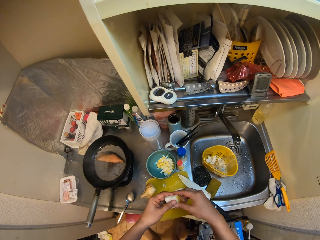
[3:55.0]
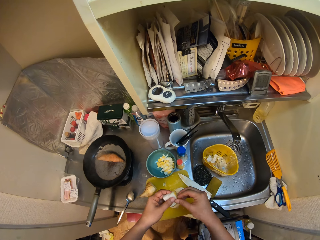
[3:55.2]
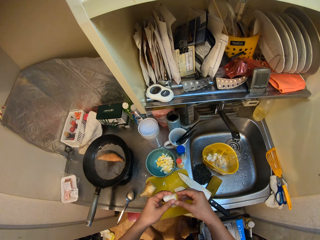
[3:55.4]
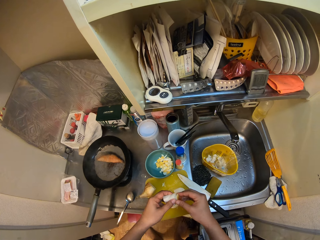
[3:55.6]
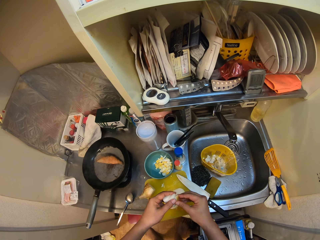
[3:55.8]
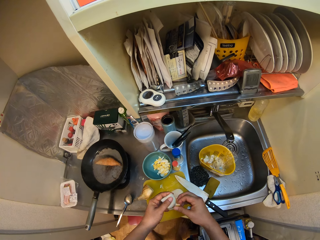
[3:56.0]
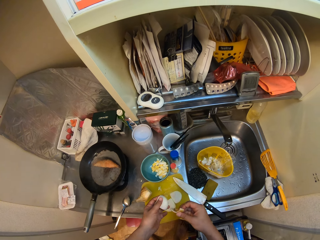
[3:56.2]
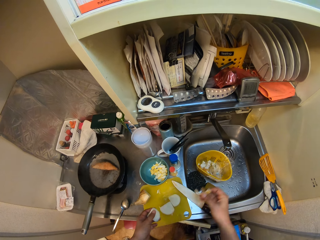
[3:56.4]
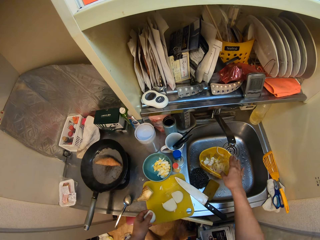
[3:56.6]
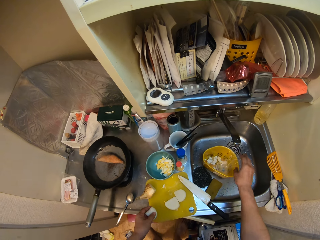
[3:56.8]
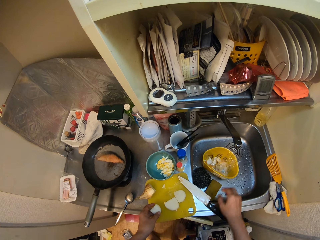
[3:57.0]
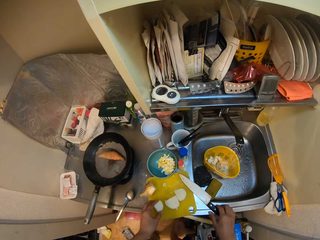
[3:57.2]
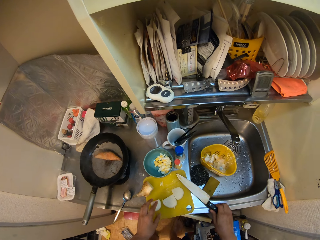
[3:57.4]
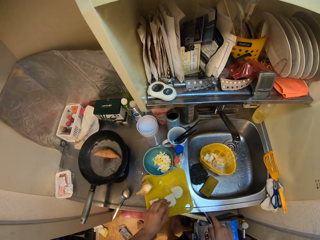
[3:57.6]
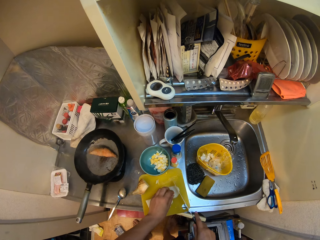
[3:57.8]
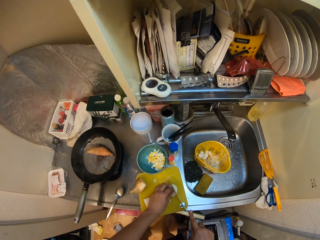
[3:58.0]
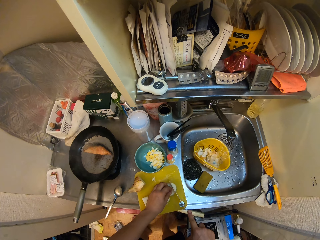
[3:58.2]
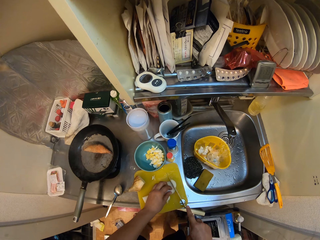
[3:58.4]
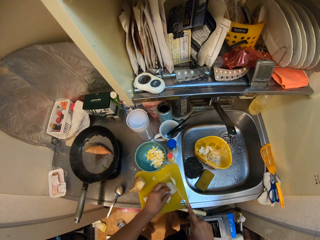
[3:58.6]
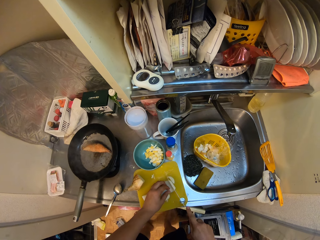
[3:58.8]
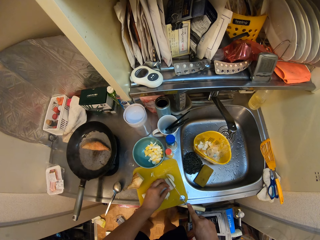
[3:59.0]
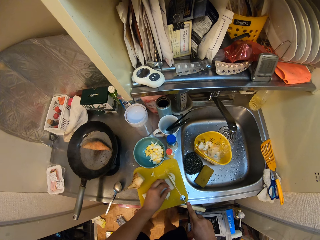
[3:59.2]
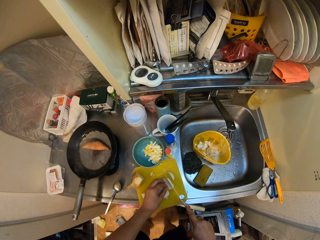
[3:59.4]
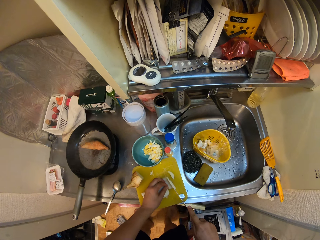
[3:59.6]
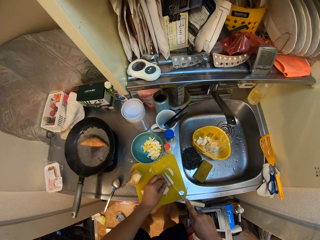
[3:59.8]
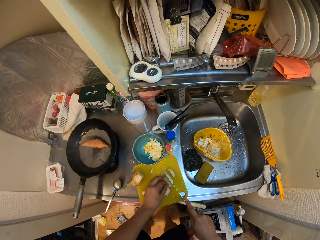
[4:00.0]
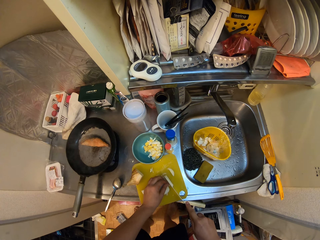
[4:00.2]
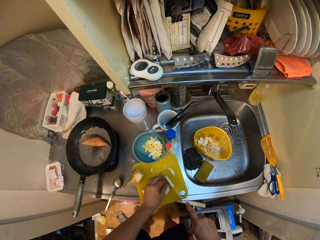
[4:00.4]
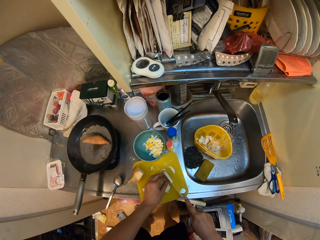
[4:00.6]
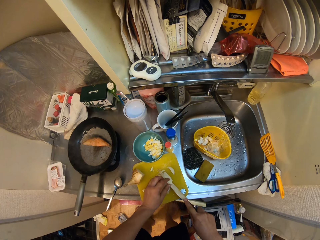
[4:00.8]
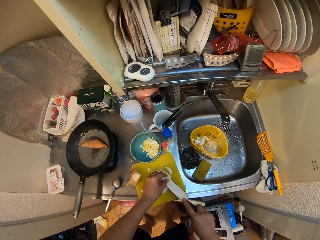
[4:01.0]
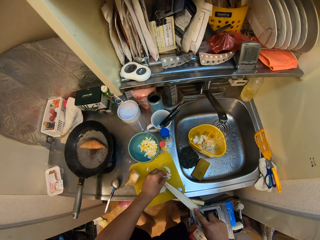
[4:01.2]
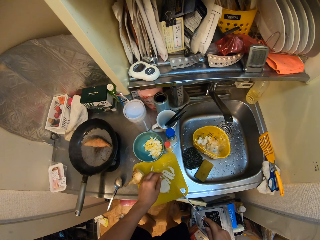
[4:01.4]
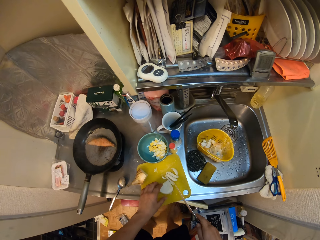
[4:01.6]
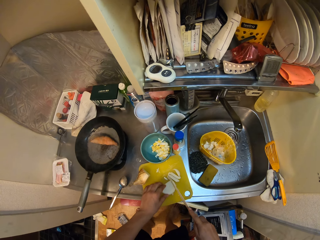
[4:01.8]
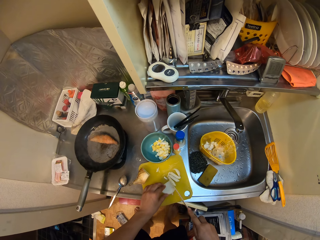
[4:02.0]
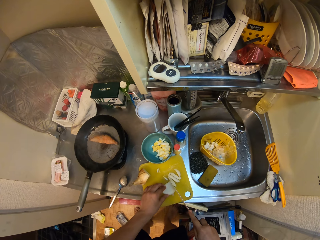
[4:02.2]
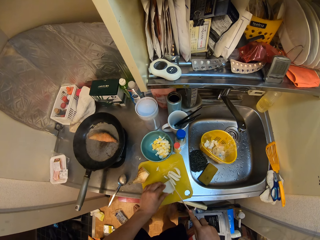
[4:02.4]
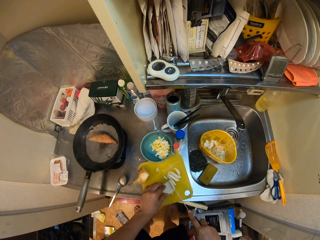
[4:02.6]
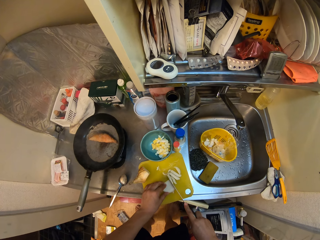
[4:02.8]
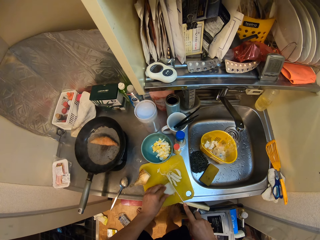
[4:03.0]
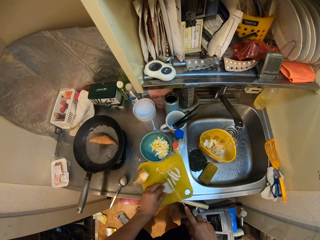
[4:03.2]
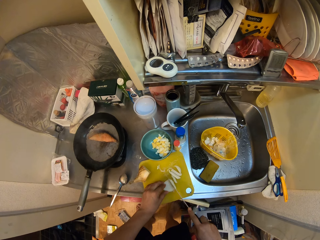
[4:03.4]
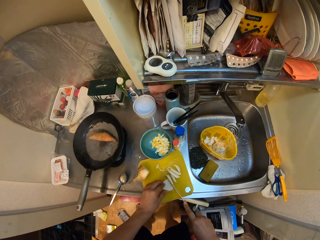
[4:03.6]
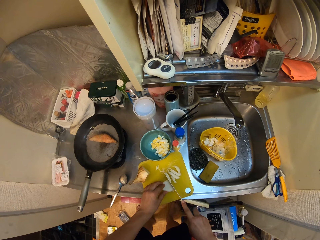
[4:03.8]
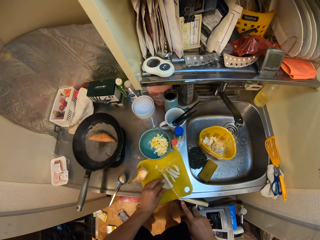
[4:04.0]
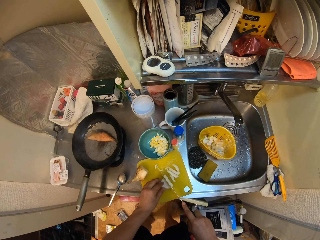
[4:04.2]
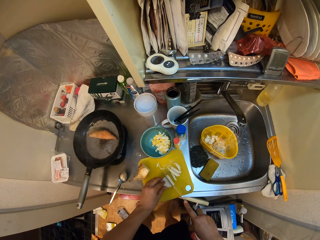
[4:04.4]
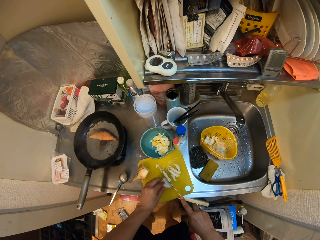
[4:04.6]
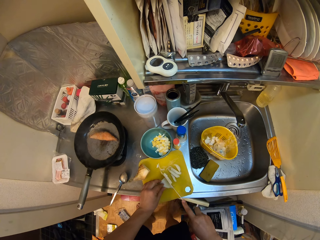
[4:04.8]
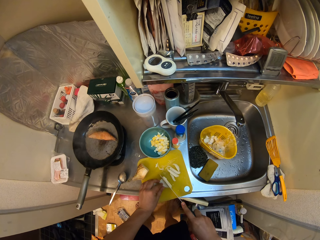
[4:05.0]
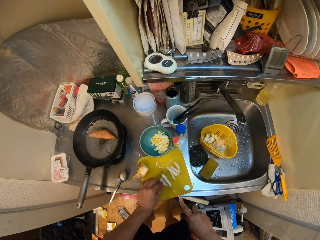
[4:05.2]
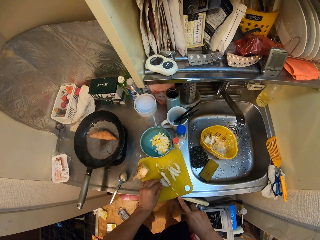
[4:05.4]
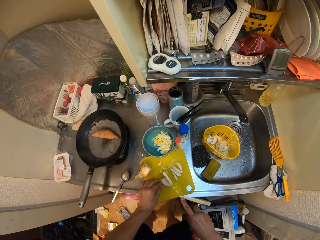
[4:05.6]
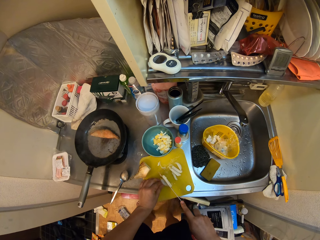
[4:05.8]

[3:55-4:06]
The camera wearer holds something with the other hand. He peels off the skin on the potato with his right hand. He drops the peel into the trash basket in the sink. He drops the peeled potato on the cutting board. He picks up the knife from the sink with his right hand. He removes a hand from something. He holds something. He slices the potato on the cutting board with the knife in his right hand. He removes something from the knife. He holds something. He cuts something.

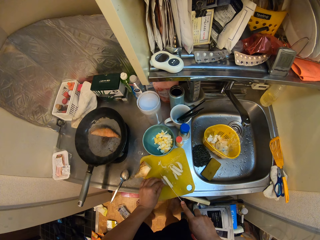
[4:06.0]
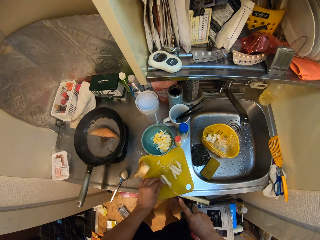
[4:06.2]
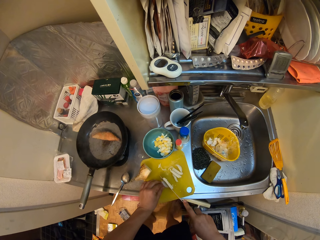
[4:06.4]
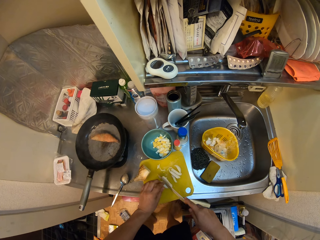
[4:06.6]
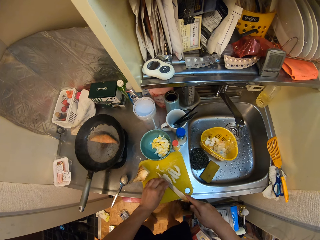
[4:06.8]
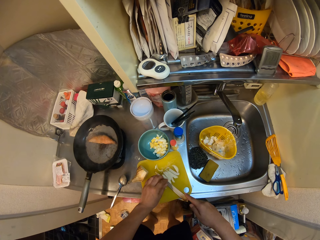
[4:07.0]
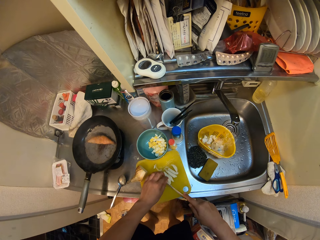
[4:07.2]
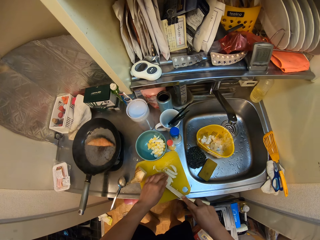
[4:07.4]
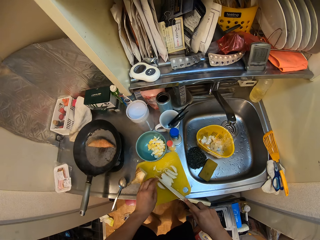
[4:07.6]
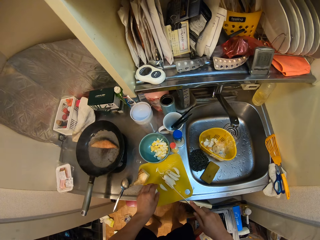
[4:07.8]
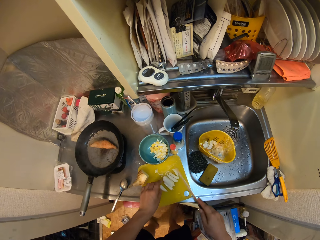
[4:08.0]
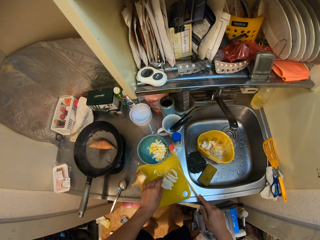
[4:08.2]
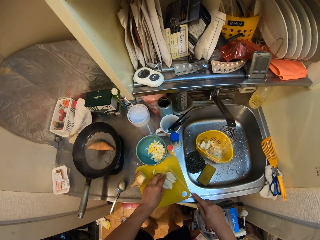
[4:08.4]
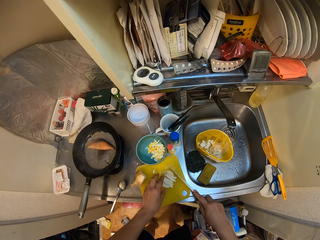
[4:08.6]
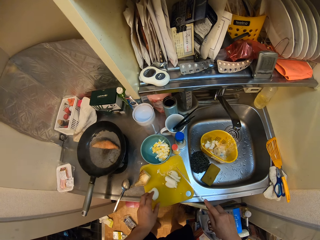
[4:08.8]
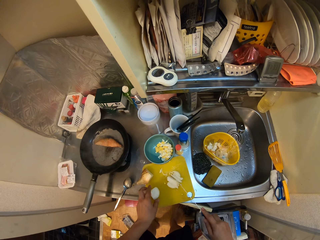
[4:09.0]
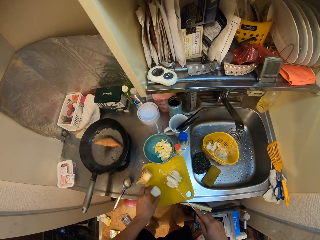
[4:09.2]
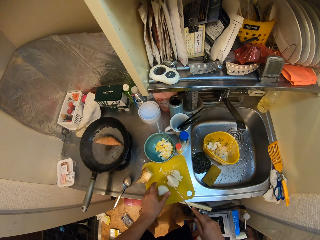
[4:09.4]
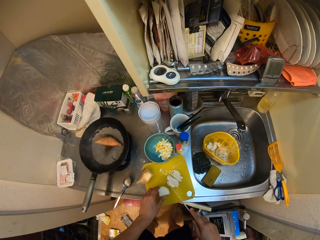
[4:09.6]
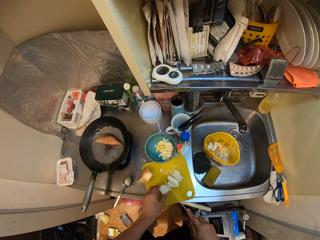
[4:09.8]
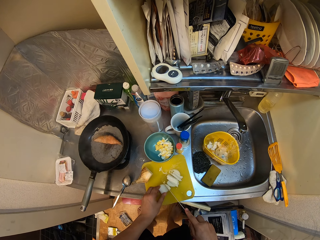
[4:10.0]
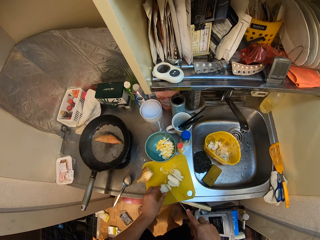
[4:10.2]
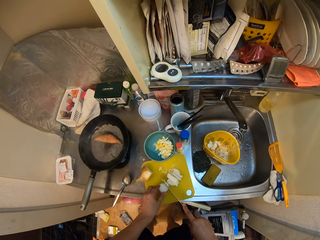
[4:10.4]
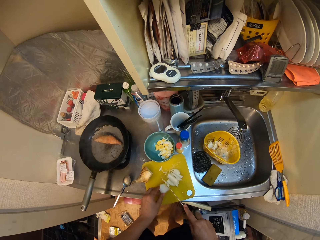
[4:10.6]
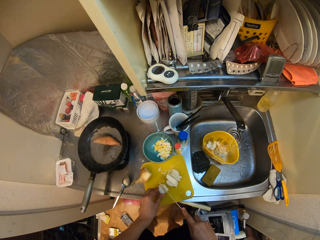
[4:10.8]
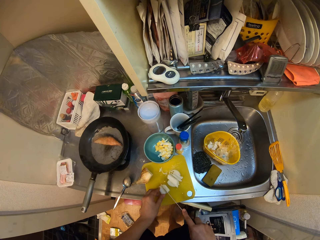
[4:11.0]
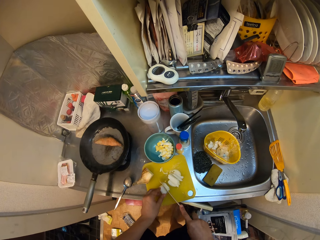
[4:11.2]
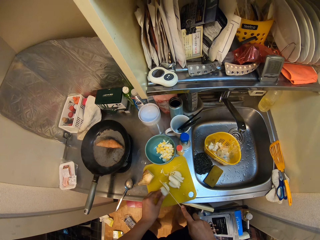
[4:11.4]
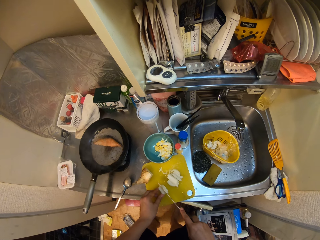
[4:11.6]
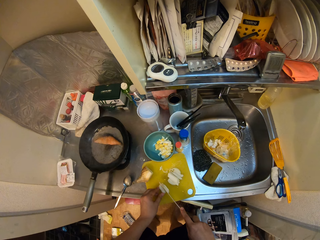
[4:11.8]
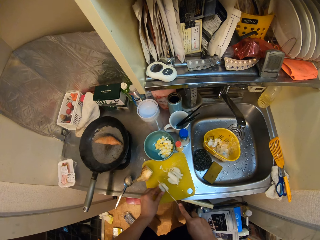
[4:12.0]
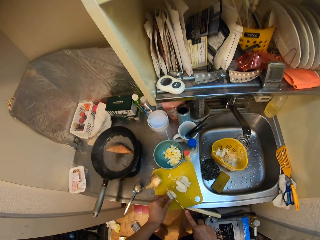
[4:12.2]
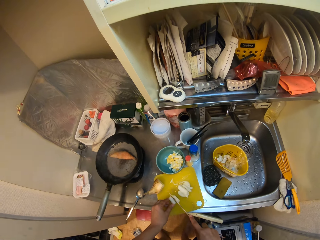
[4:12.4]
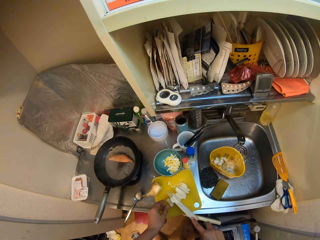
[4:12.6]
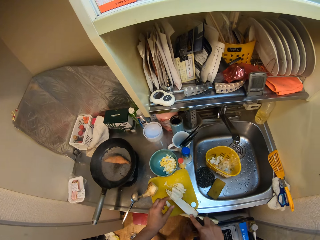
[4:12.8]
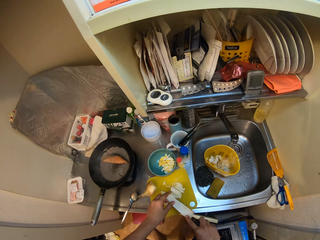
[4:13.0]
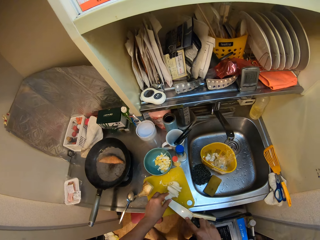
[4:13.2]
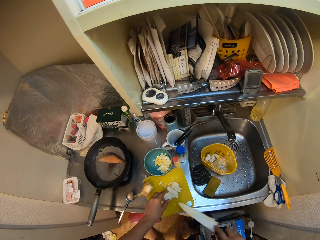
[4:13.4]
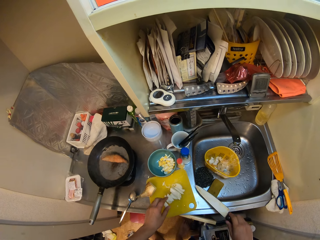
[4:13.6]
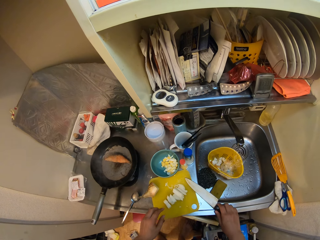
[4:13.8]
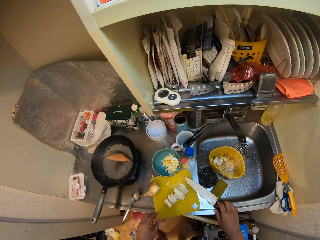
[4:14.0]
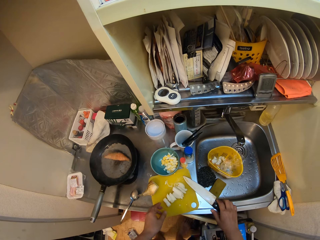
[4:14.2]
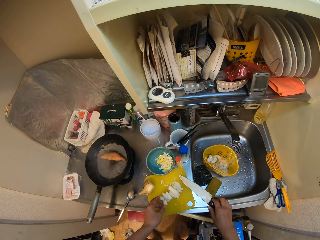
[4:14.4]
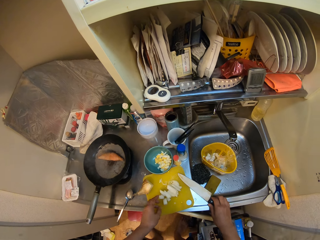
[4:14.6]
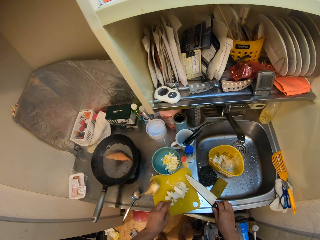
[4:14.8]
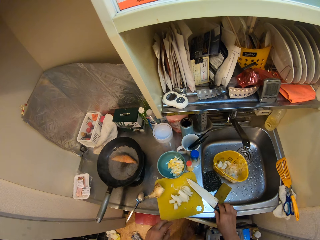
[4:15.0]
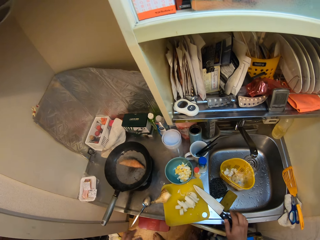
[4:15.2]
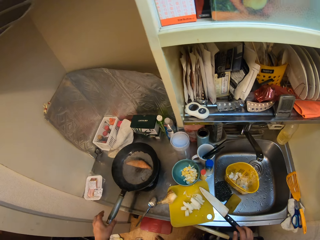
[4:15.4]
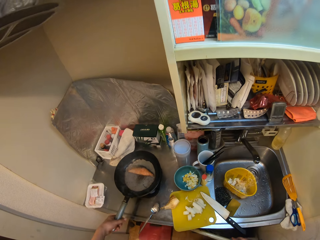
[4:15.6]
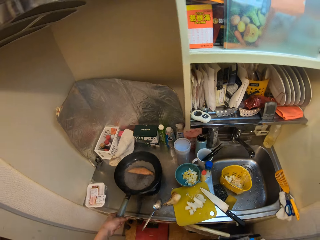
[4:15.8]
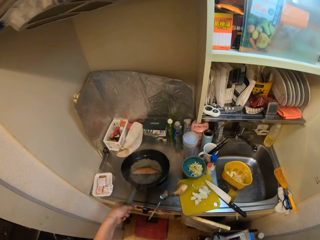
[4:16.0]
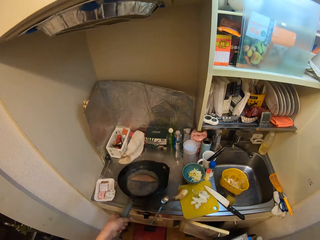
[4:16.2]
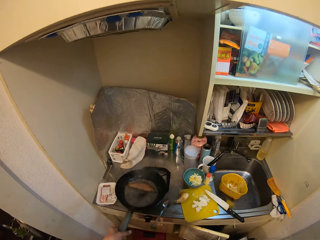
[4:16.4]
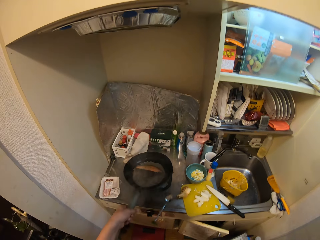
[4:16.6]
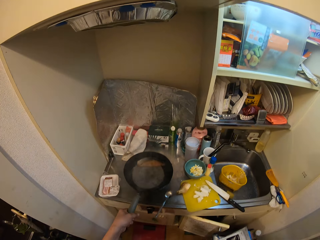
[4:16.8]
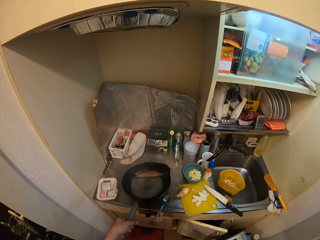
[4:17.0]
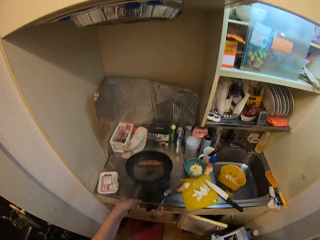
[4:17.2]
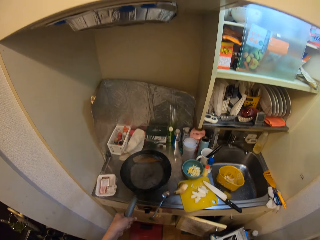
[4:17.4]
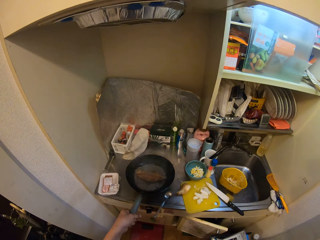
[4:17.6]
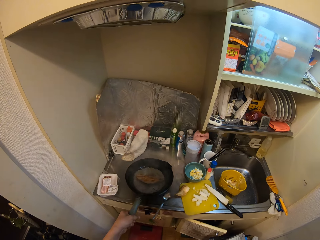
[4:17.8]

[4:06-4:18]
The camera wearer removes something from the knife. He gathers something. He moves something. He cuts something. He brushes off the potato on the knife to the cutting board with his left hand. He places the knife in his right hand on the sink. He moves something. He holds the frying pan. He rotates the steak in the frying pan with the handle of the frying pan in his left hand. He shakes the frying pan.
